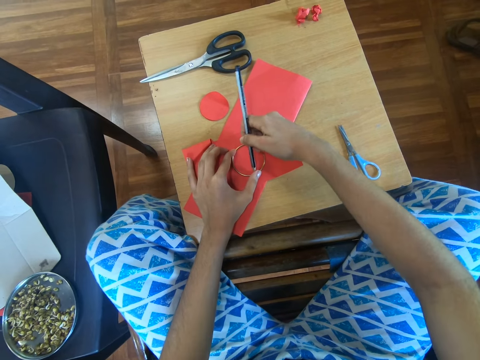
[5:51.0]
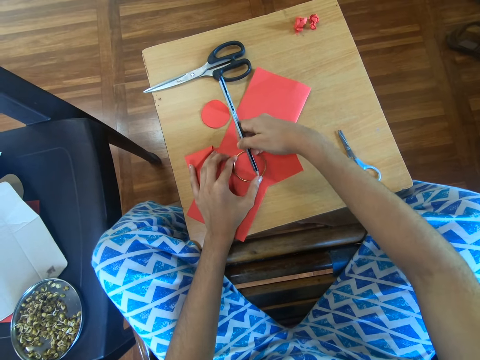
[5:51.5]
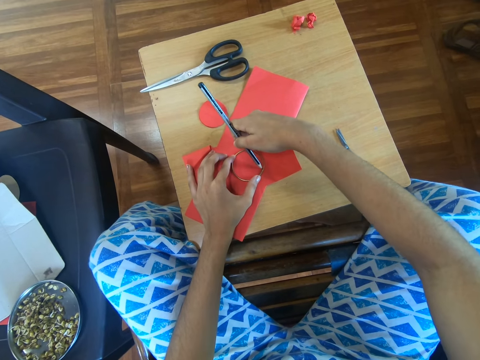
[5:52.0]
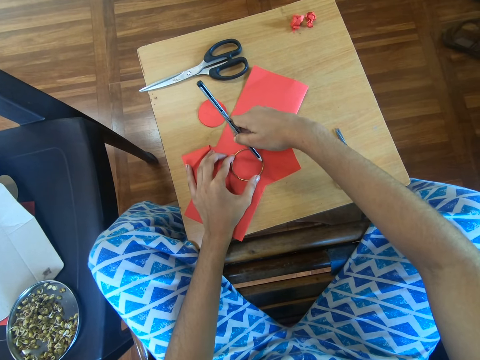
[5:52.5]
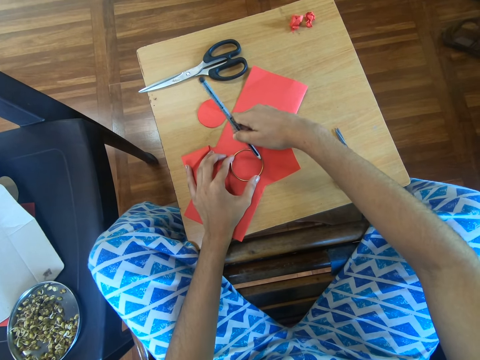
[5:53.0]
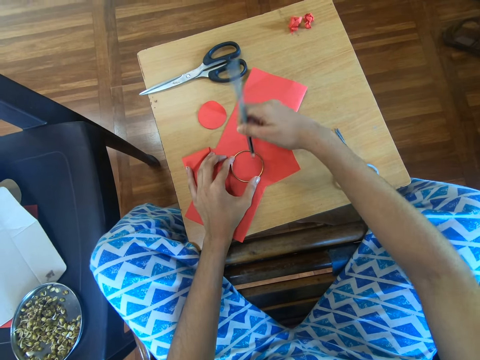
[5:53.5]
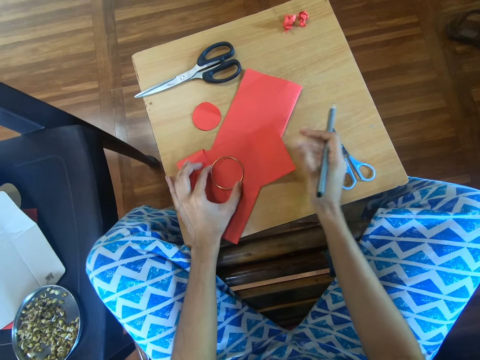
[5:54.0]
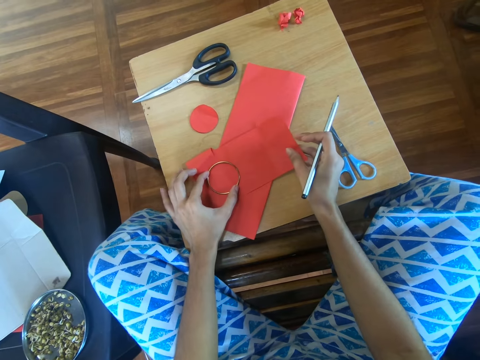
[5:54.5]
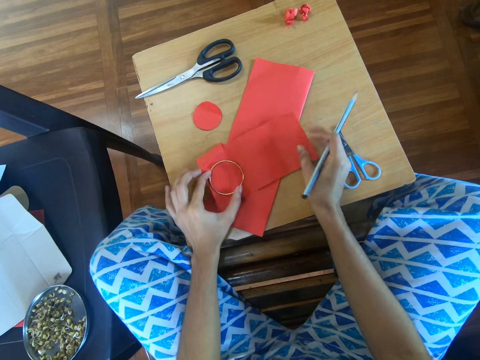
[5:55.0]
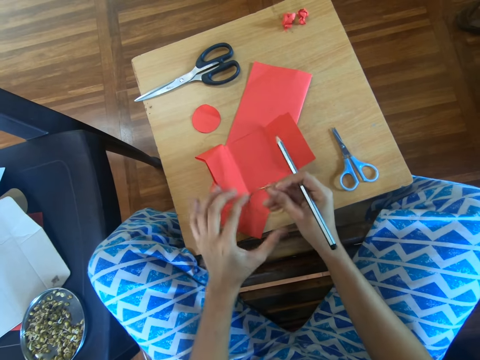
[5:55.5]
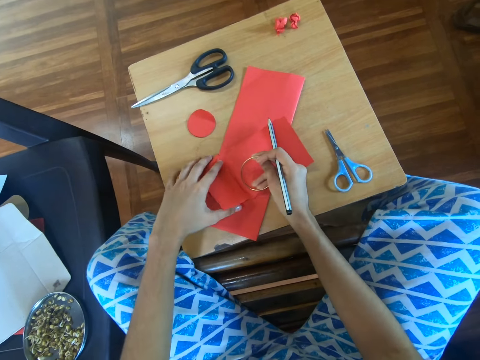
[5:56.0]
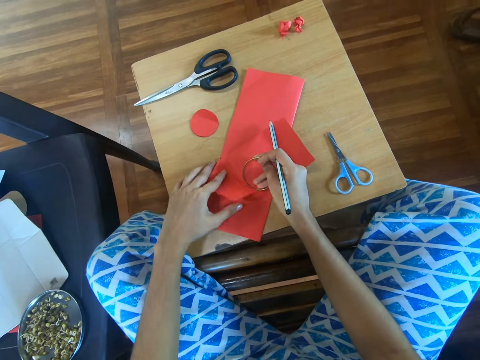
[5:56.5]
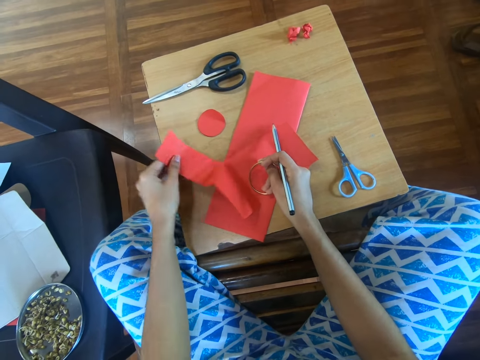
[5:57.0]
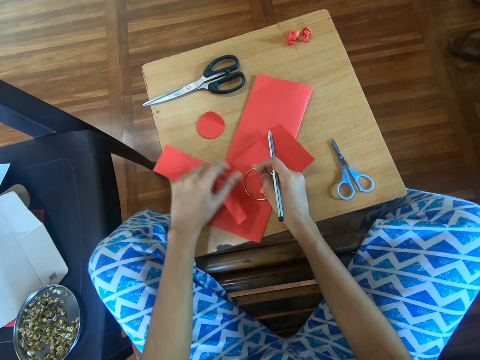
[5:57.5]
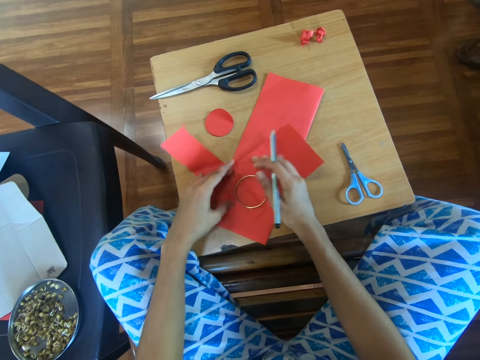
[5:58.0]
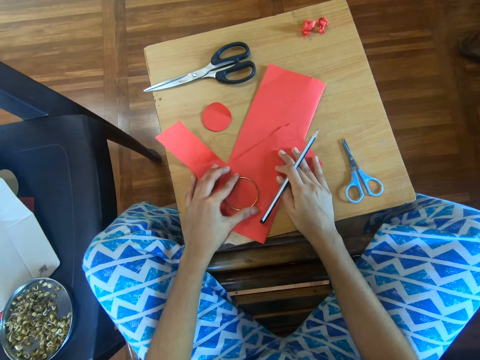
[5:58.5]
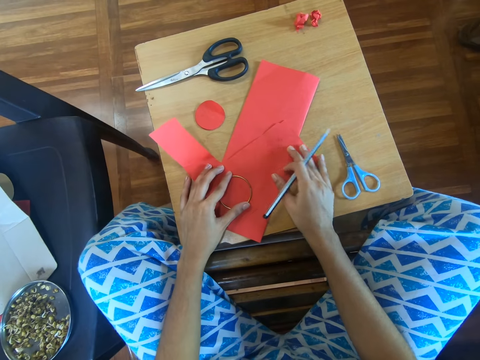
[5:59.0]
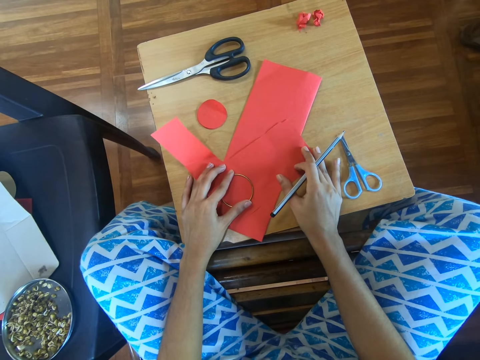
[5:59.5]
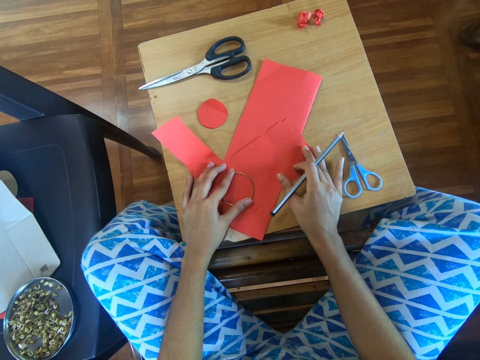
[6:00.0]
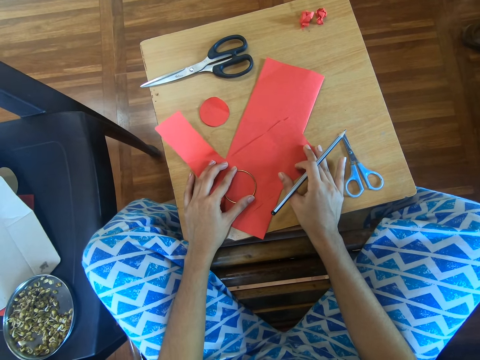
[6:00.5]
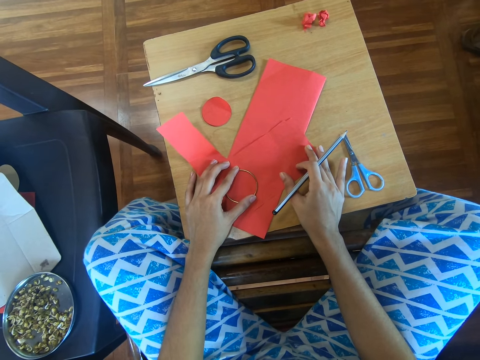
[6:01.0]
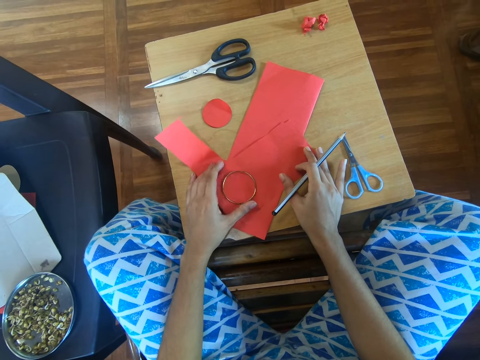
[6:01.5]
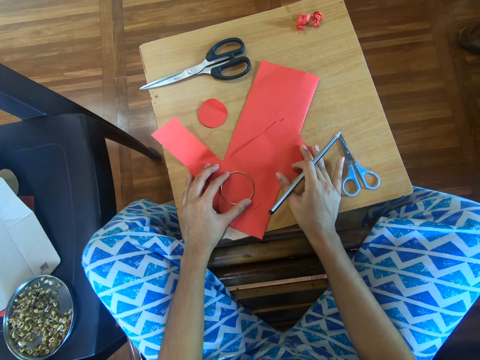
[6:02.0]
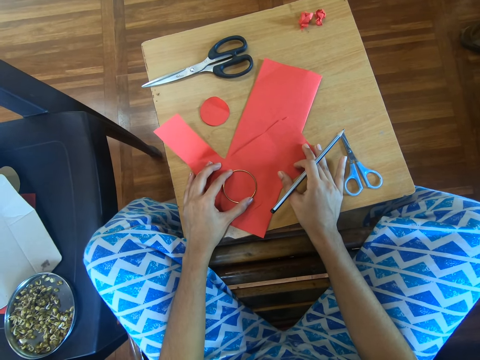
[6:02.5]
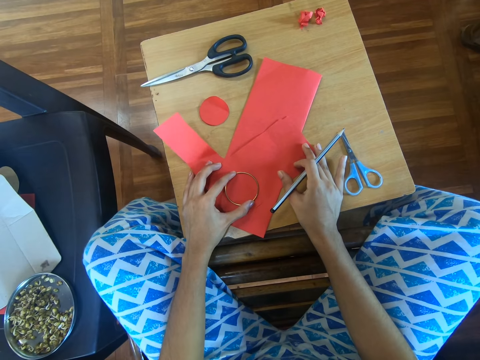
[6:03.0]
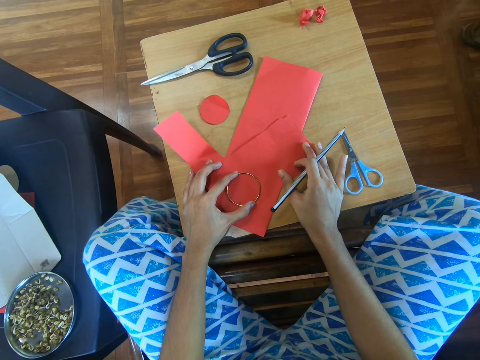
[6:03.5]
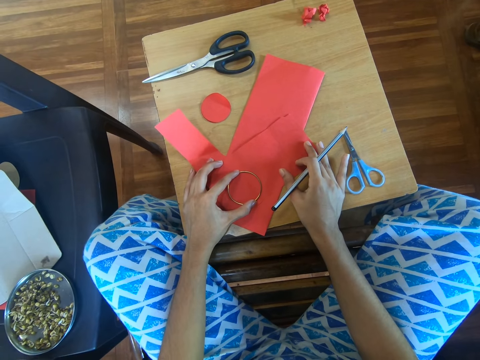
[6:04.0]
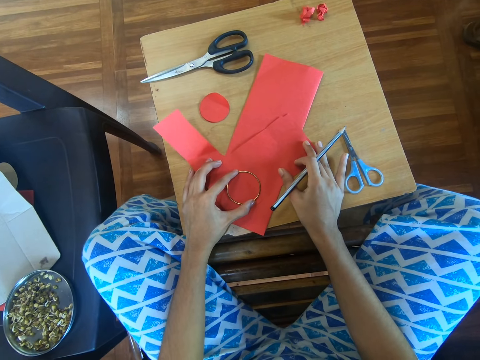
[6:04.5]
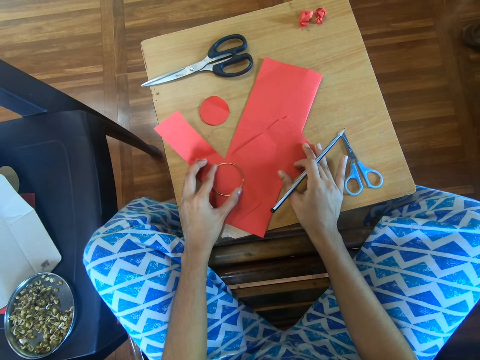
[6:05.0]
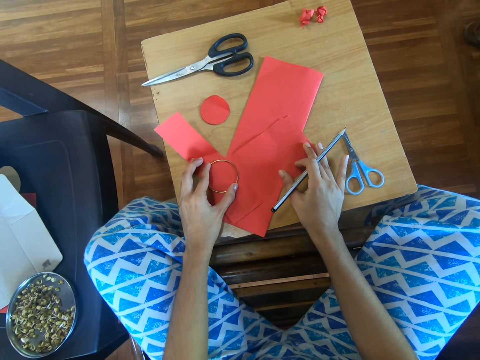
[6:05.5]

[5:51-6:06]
The camera wearer adjusts the craft paper. They transfer the bangle to the right hand. They adjust the craft paper. They adjust the bangle on the craft paper.

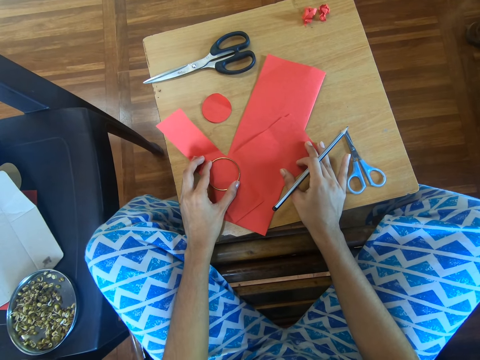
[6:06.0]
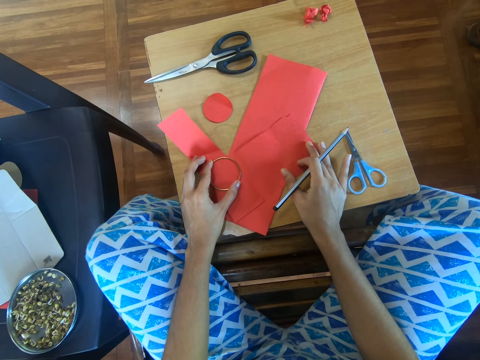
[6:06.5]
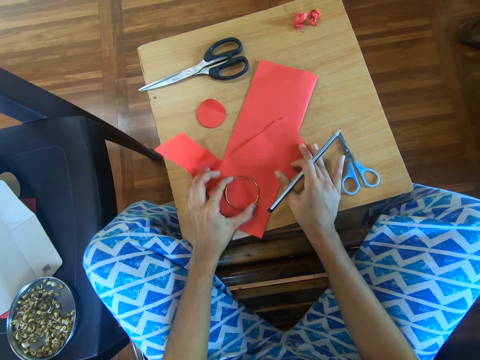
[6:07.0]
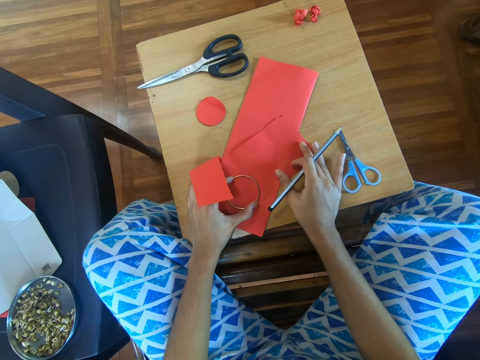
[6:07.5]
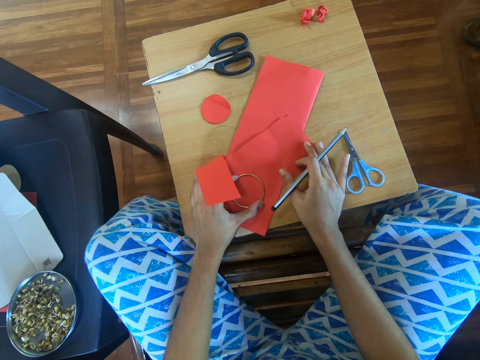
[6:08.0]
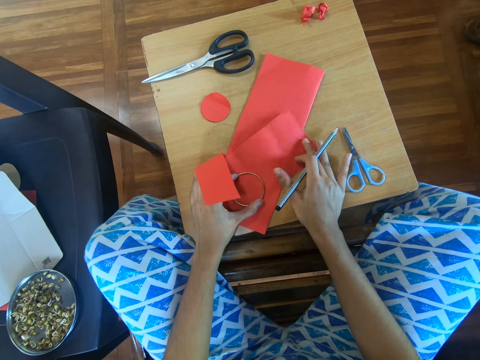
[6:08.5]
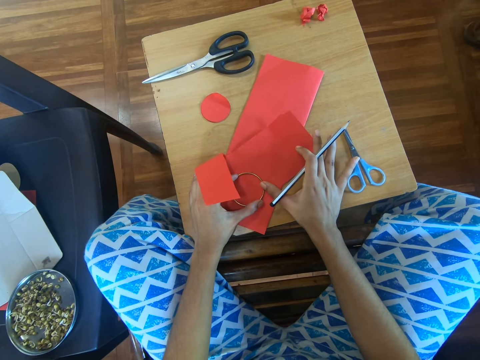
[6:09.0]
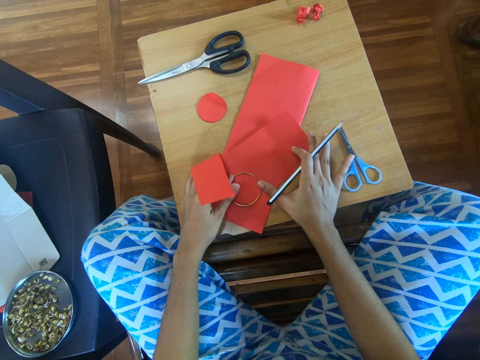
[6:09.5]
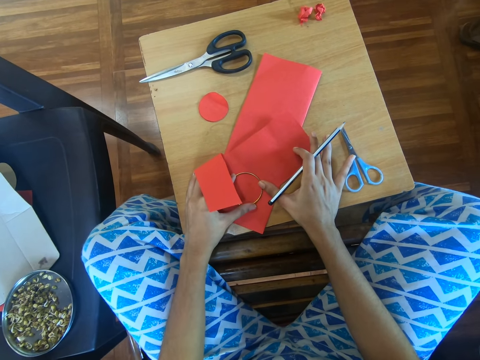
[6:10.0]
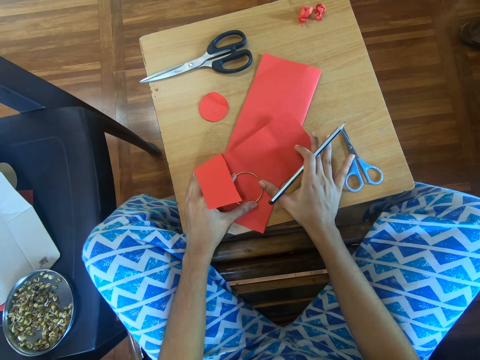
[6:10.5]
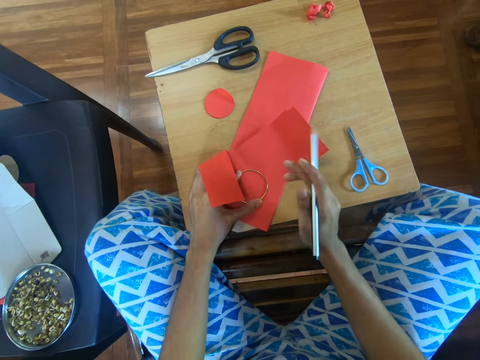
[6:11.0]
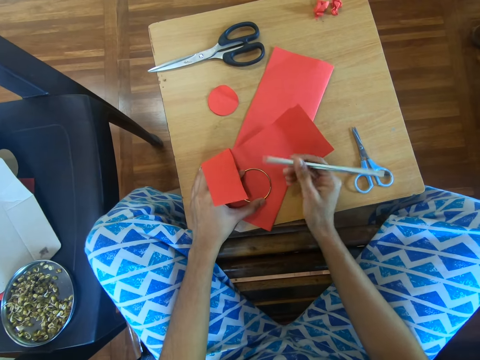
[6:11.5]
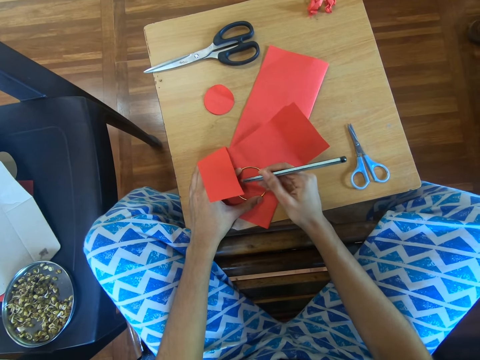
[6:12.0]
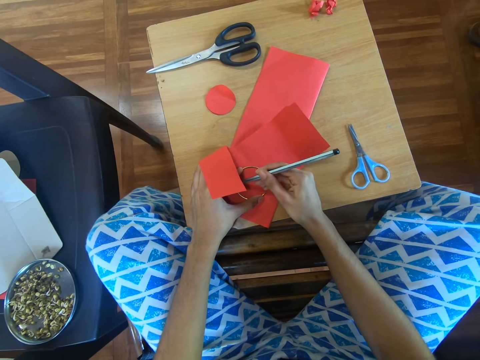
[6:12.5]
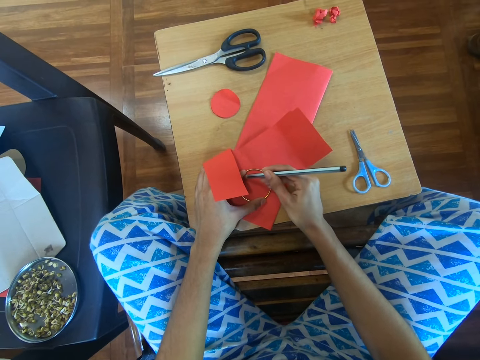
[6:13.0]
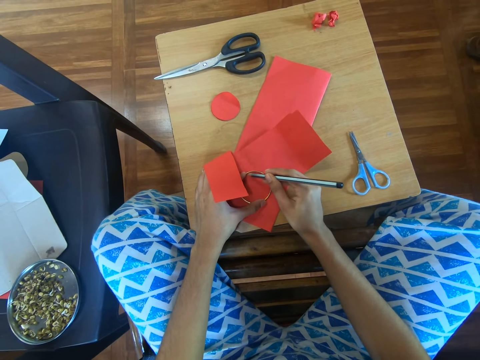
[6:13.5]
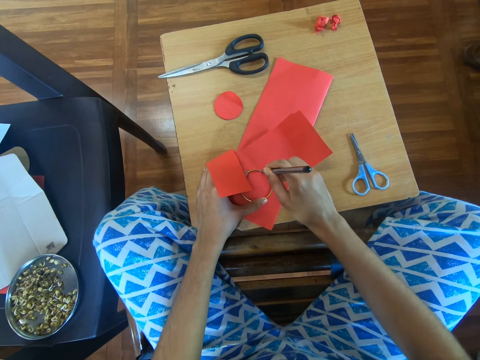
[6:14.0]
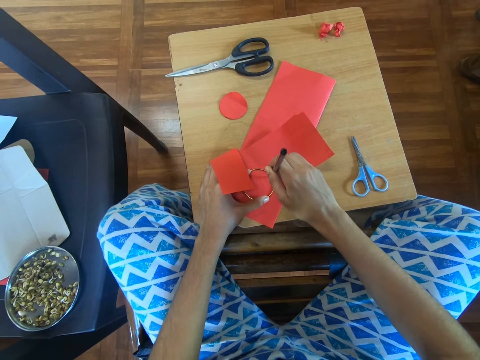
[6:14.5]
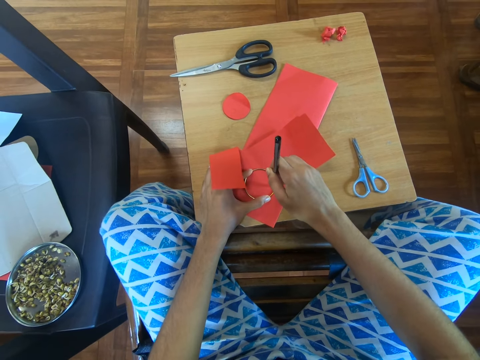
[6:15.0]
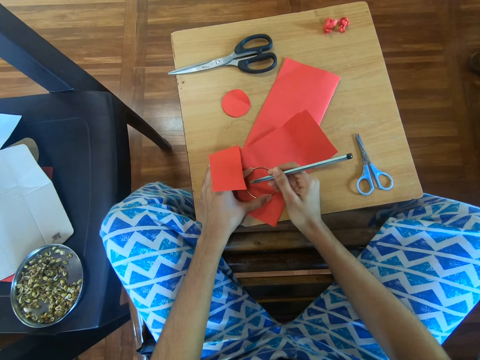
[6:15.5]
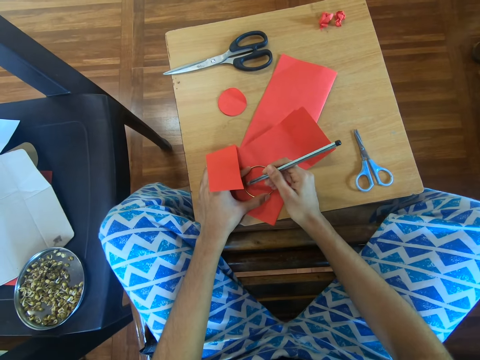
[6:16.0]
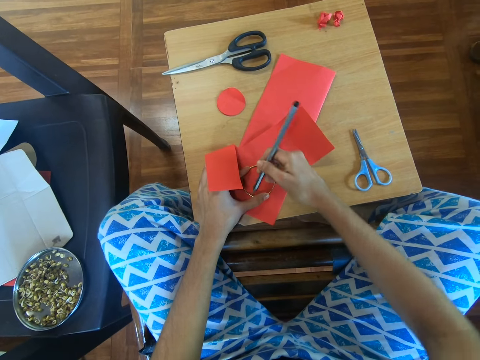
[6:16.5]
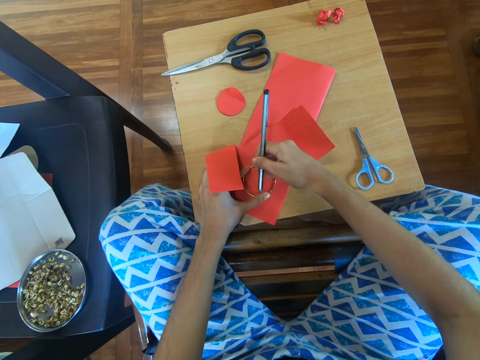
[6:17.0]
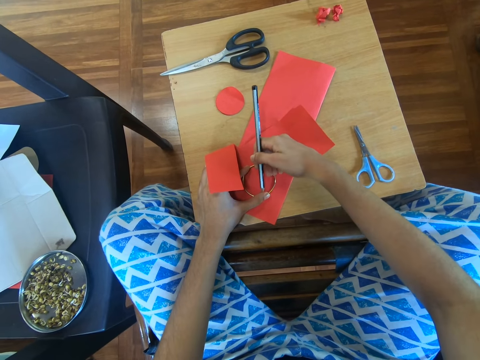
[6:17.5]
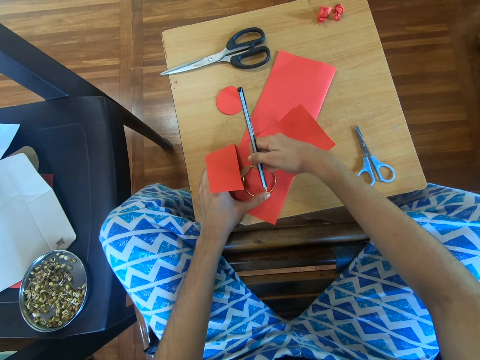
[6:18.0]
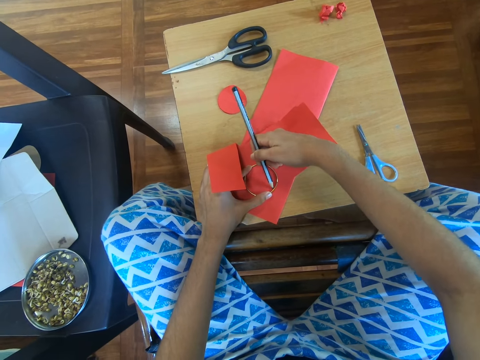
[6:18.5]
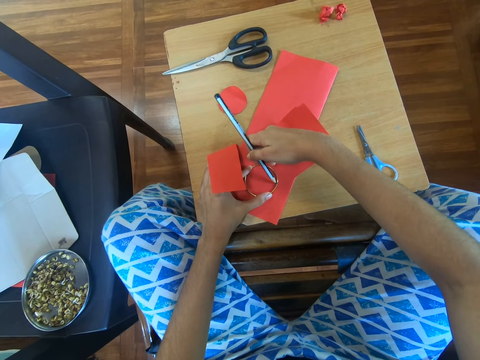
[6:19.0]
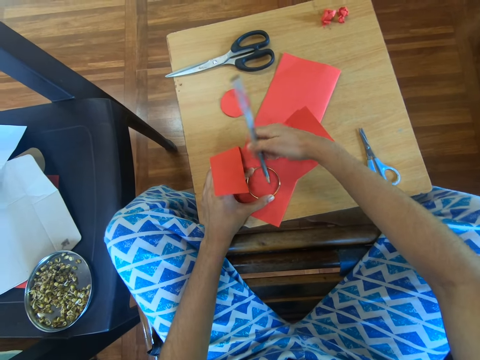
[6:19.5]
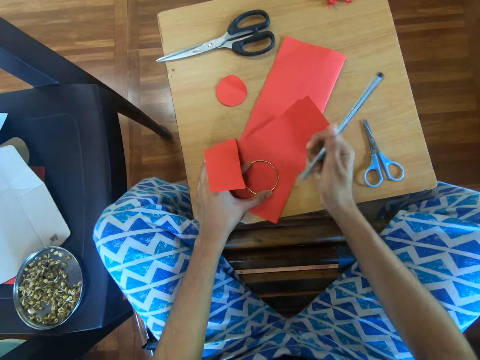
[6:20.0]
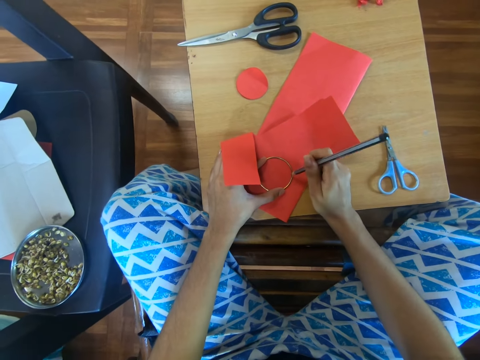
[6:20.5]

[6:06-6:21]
The camera wearer marks the craft paper using the pencil.
